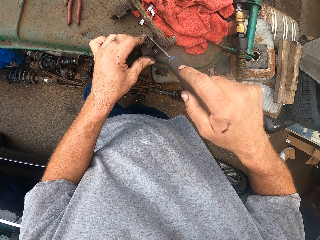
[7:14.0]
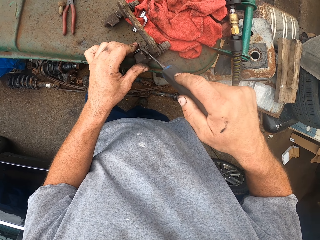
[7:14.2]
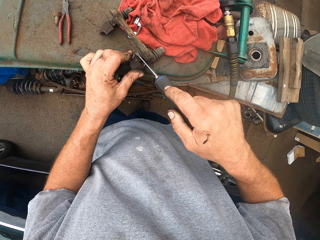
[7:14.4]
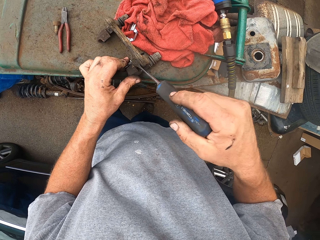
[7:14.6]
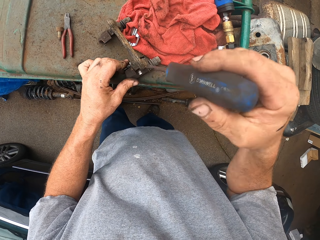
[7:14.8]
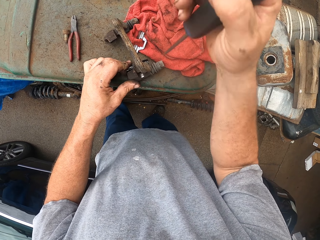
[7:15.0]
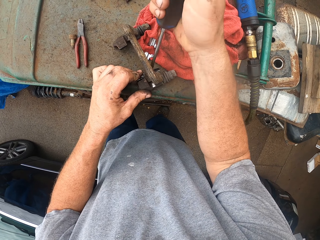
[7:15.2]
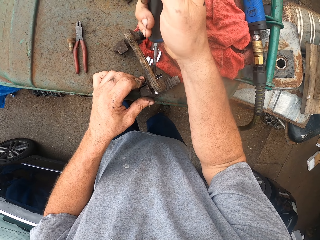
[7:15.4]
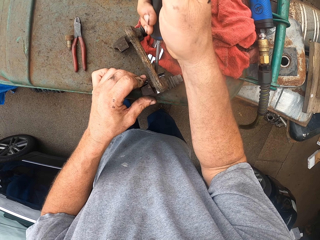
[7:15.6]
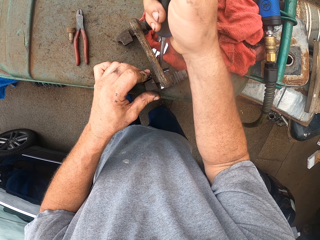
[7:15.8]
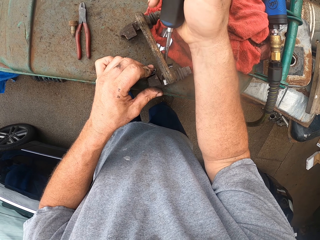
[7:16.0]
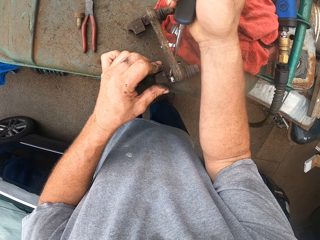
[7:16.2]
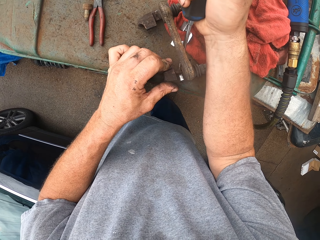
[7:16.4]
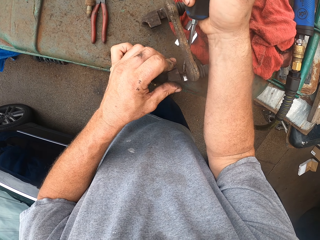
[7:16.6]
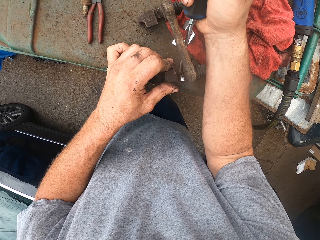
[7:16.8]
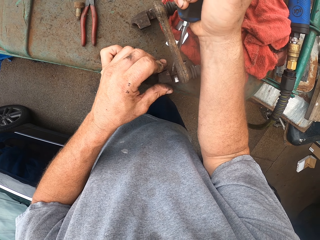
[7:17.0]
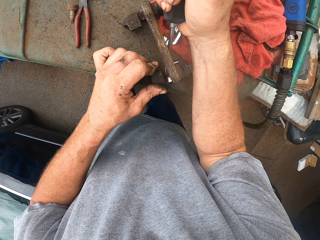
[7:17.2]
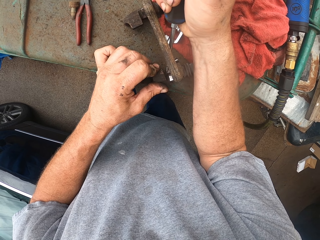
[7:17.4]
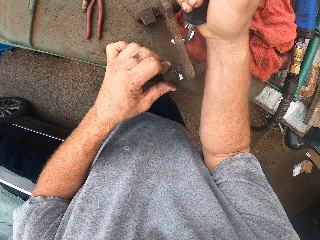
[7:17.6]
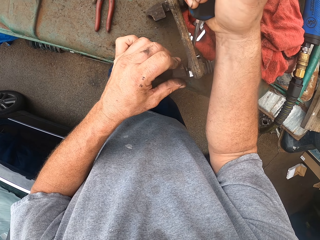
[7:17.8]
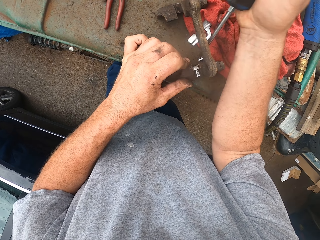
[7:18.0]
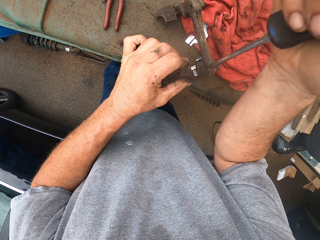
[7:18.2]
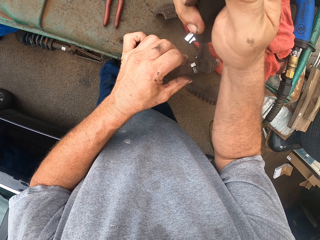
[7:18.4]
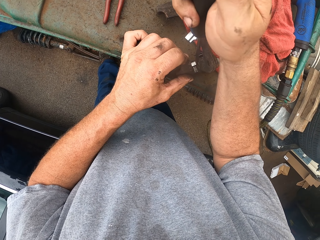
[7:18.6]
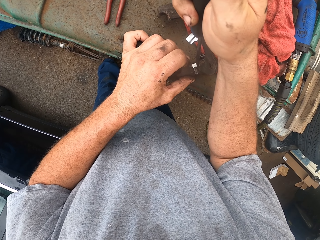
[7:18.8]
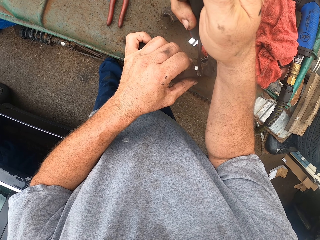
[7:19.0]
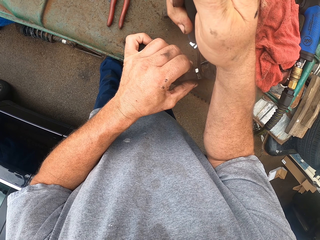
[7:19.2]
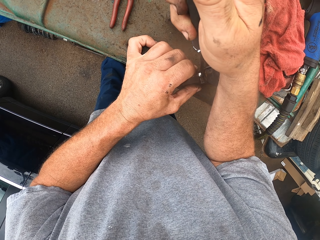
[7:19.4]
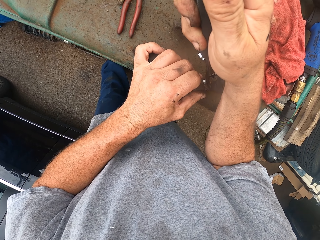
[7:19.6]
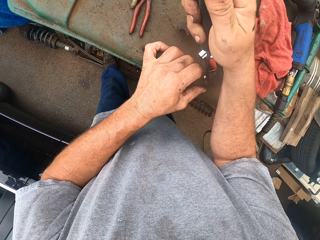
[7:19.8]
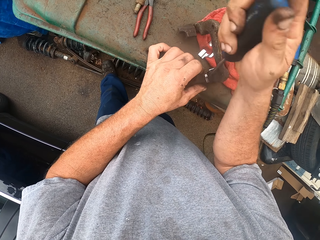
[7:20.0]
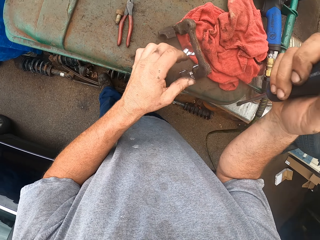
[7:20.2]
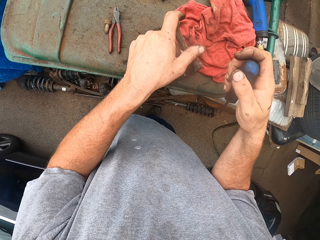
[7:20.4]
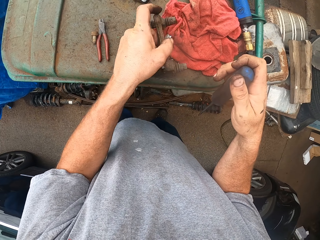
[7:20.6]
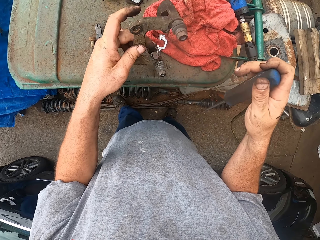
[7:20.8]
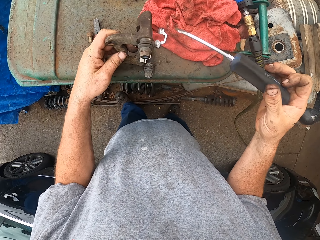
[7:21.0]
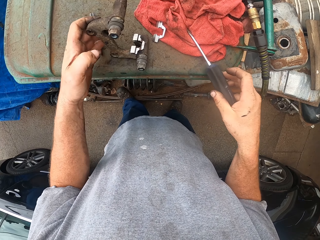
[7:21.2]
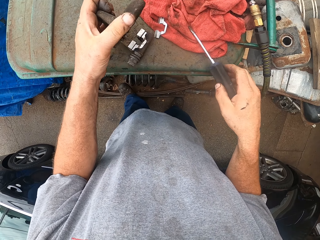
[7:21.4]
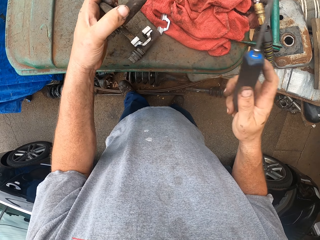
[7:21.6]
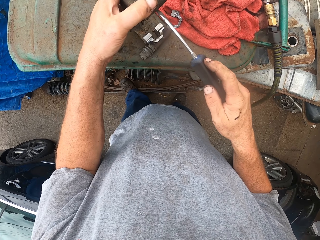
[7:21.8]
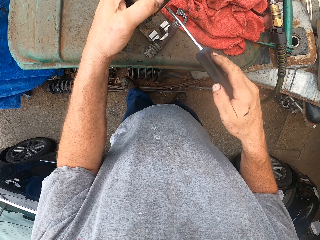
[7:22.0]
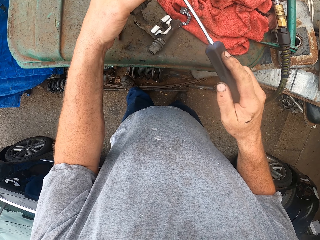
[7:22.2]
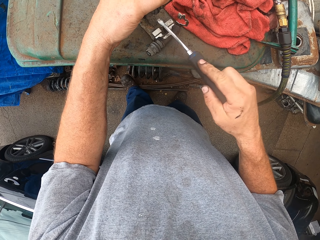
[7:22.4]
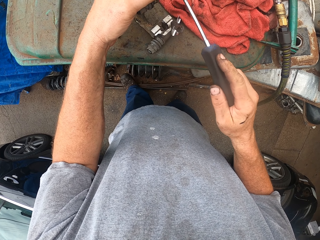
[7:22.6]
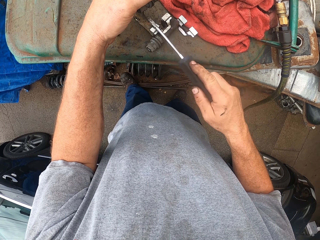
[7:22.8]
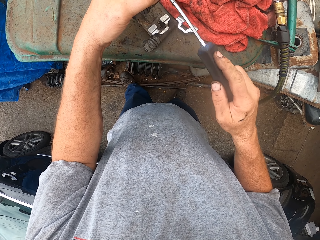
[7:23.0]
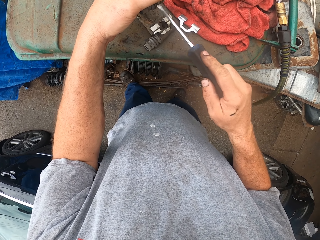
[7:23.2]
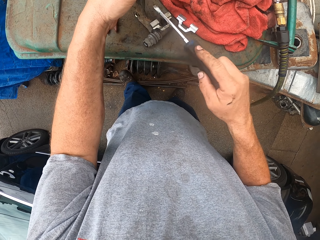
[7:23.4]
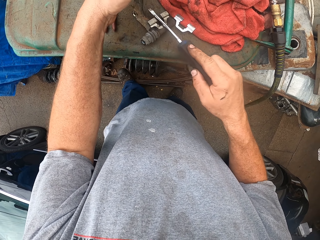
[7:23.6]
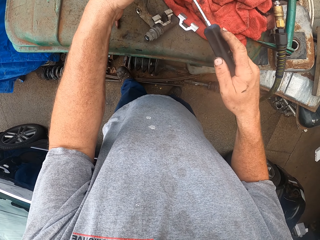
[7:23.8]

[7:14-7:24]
The camera wearer pushes something with the screwdriver. They reposition something. They hit something.

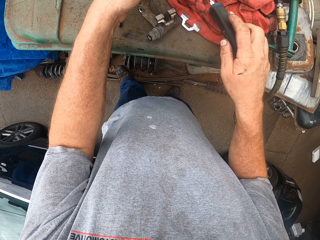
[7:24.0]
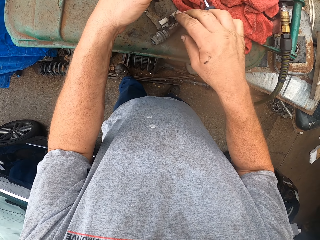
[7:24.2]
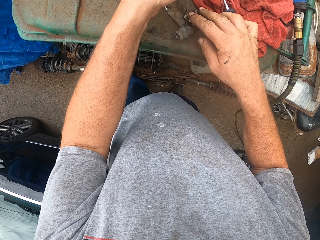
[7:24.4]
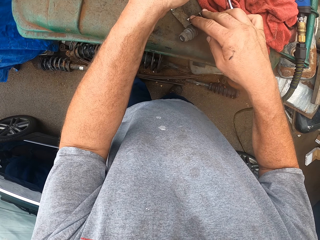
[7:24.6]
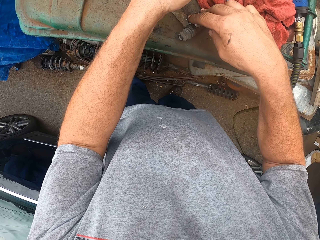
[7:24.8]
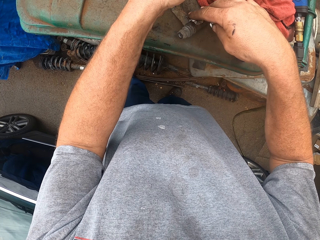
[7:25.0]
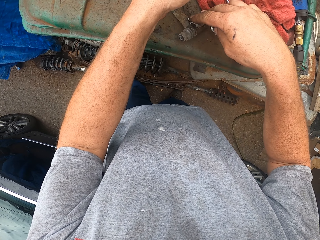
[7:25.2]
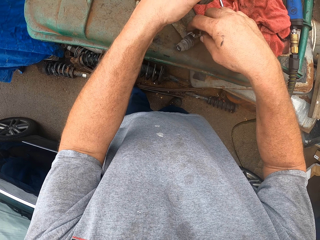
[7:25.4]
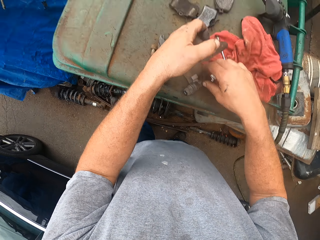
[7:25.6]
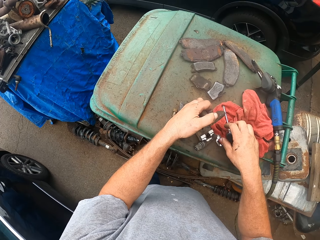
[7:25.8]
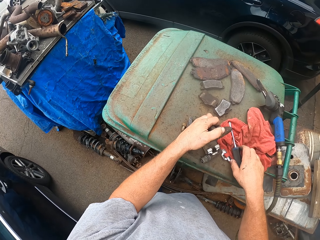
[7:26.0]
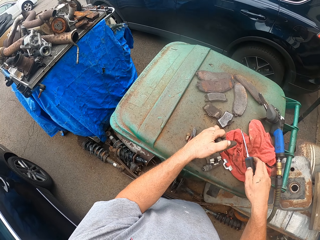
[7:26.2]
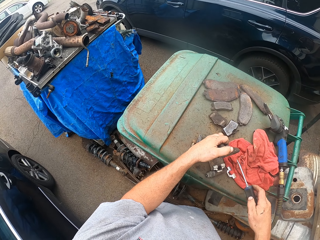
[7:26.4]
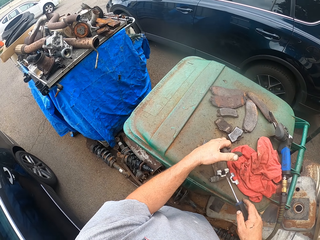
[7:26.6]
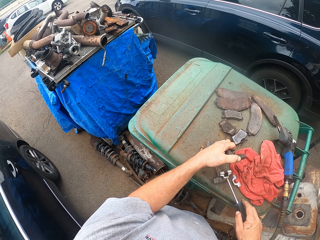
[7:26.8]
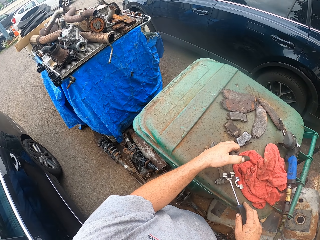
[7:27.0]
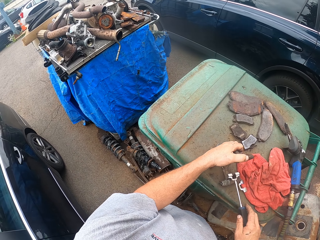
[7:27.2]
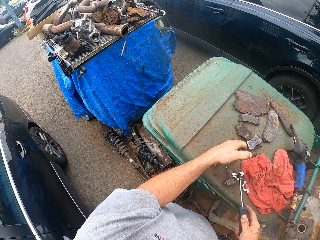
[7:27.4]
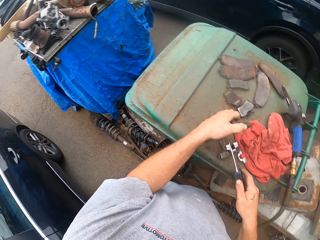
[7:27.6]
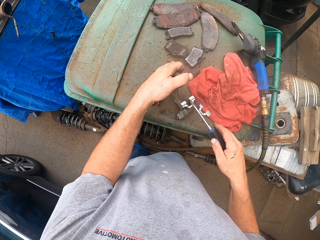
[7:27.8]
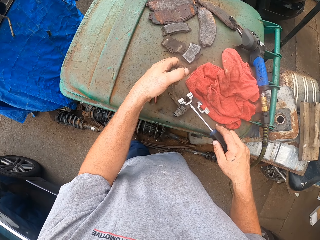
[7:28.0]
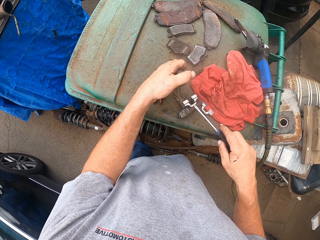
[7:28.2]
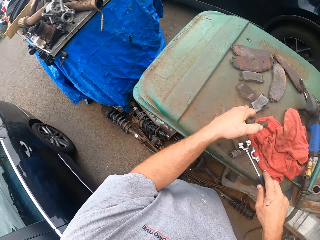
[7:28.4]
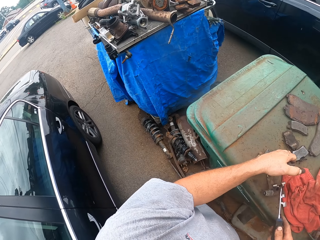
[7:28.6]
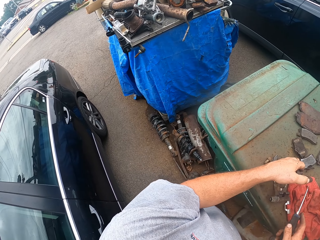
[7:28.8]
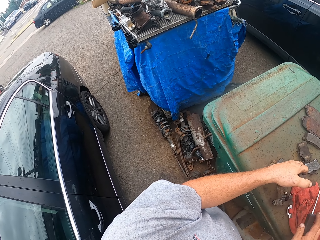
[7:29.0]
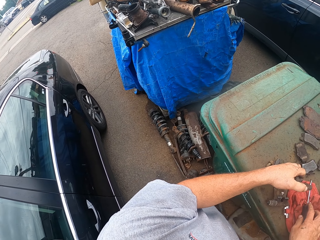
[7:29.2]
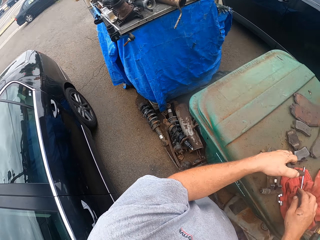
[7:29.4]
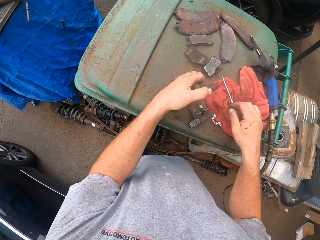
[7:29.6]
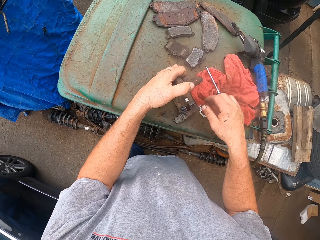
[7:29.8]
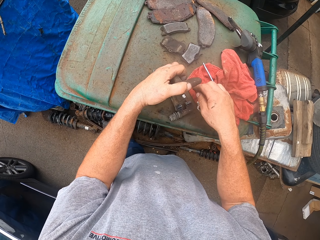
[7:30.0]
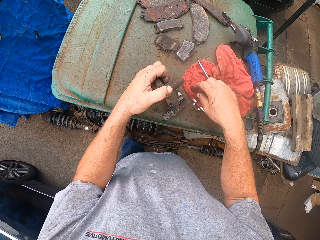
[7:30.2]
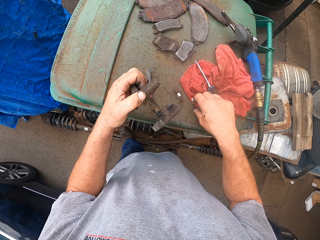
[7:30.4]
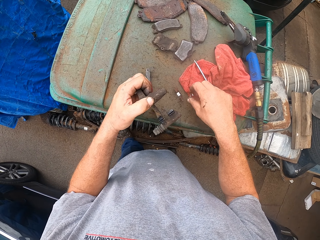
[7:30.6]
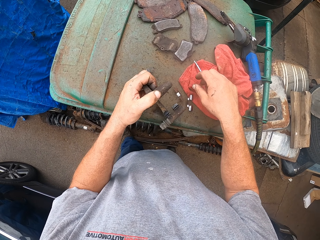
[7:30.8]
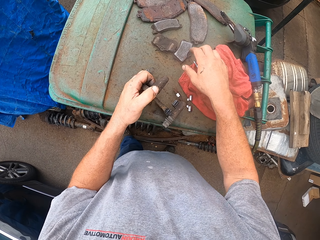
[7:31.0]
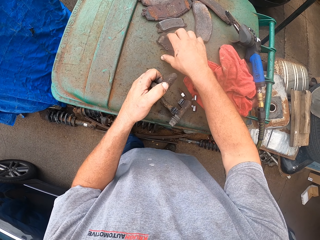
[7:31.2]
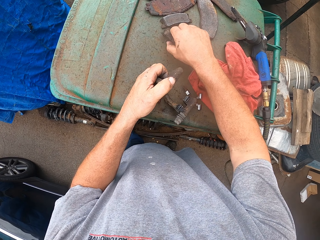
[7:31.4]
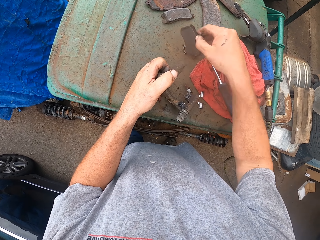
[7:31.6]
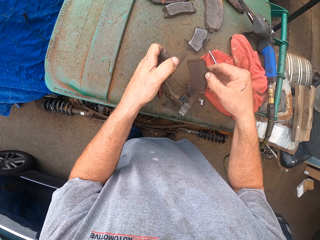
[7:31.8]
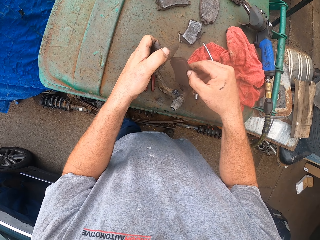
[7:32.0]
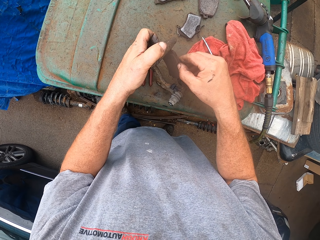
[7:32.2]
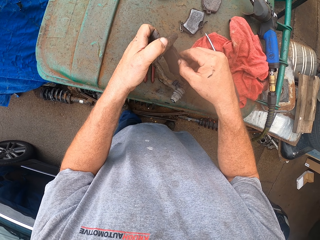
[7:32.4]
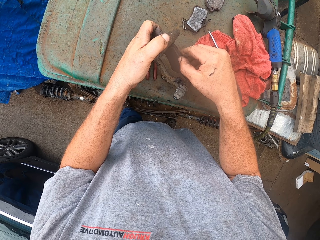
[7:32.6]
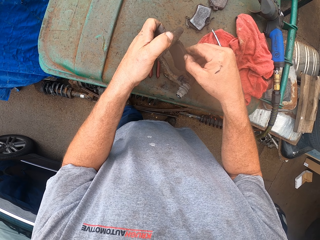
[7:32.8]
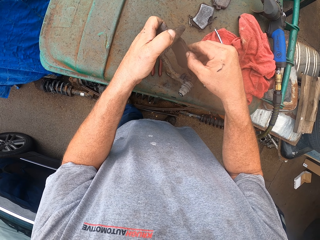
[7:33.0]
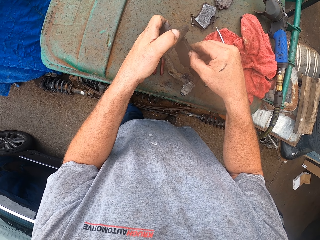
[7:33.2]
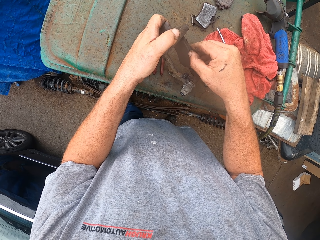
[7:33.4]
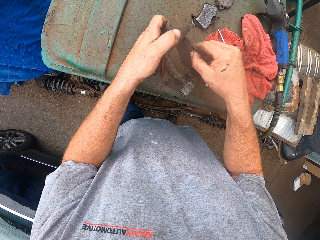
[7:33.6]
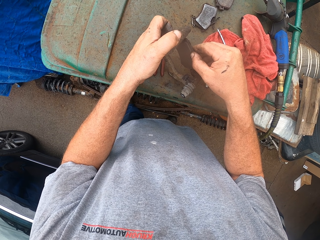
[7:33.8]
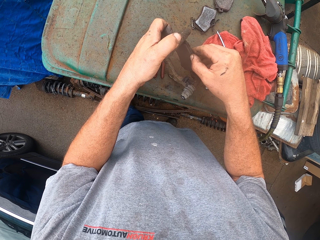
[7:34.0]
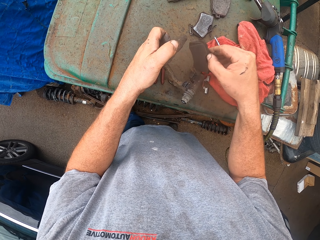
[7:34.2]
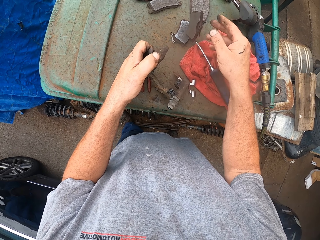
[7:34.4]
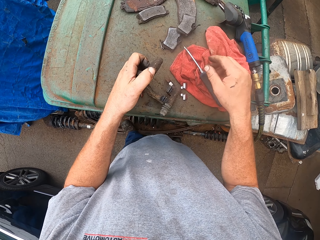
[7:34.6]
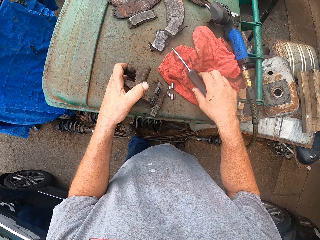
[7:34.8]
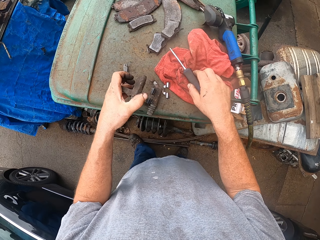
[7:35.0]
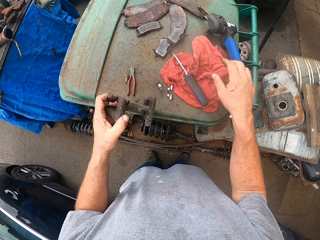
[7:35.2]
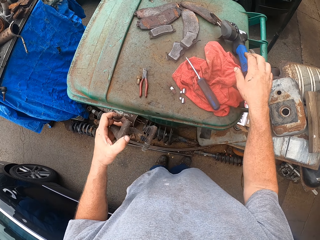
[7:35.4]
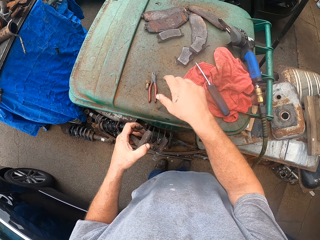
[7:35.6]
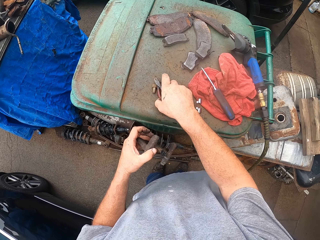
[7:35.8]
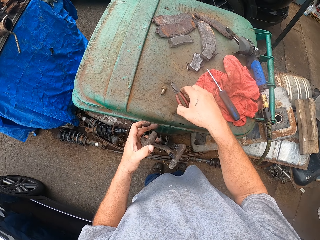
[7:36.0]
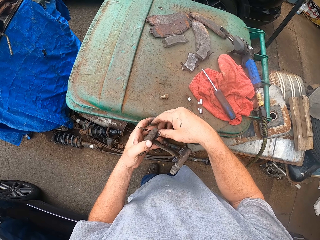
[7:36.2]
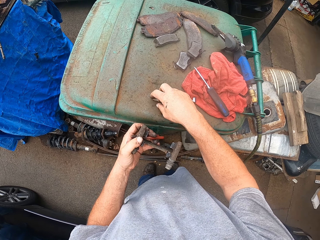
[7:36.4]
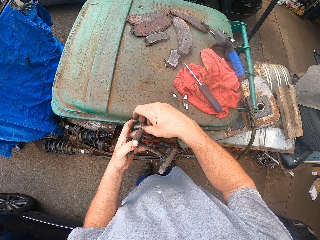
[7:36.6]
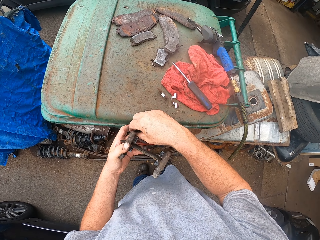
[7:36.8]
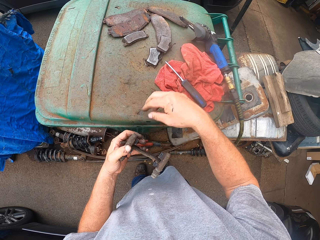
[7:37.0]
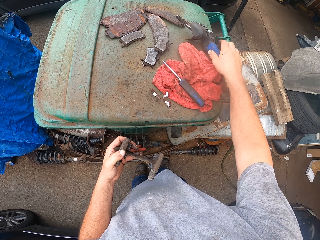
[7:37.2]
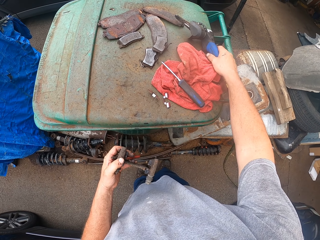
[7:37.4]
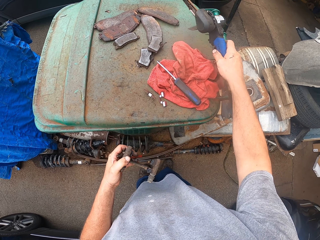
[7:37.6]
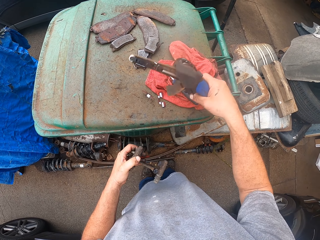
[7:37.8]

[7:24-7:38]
The camera wearer drops the screwdriver. They press something. They pick up the screwdriver. They lift something. They drop the screwdriver. They move something. They pick up a metal. They fix the metal on something. They drop the metal. They touch the screwdriver. They carry something. They pick up pliers. They hold the pliers. They pick up a bolt. They pick up something.
